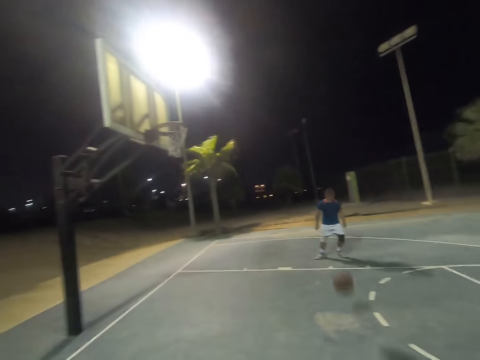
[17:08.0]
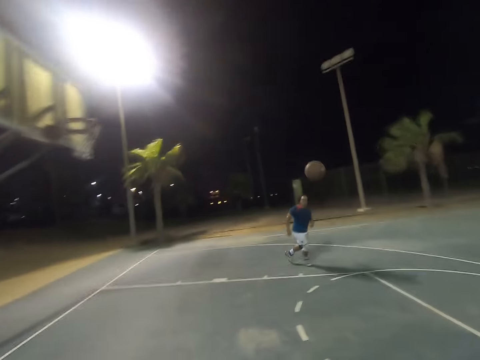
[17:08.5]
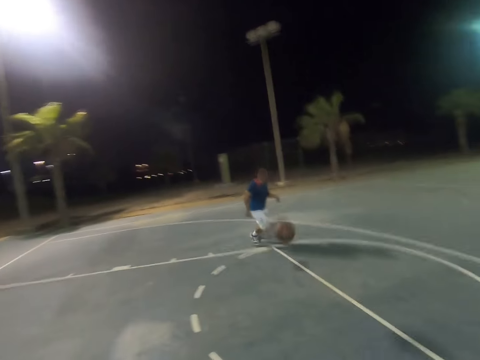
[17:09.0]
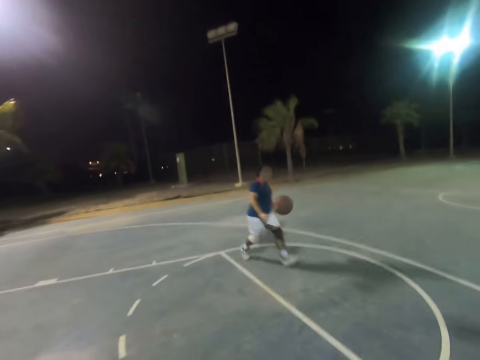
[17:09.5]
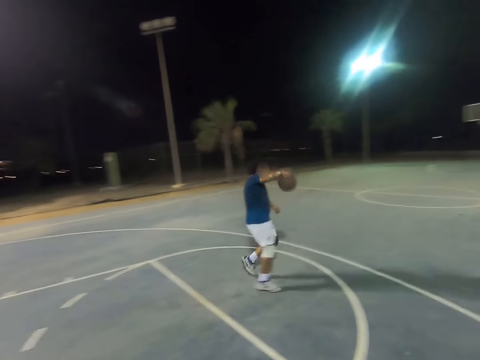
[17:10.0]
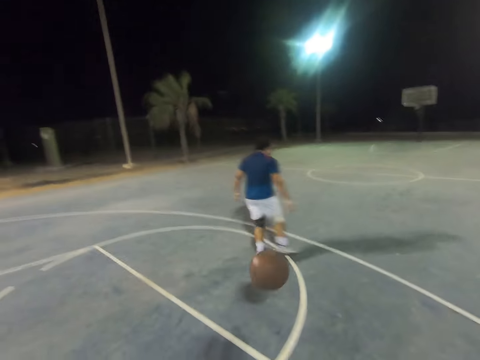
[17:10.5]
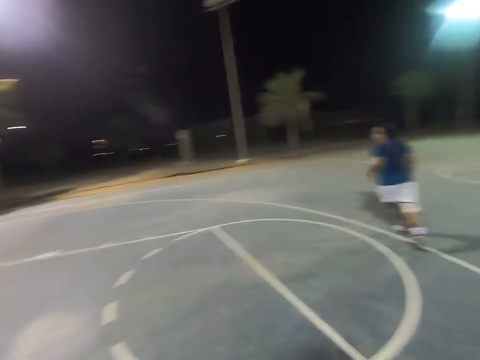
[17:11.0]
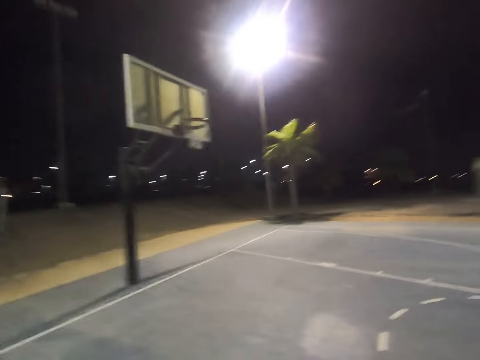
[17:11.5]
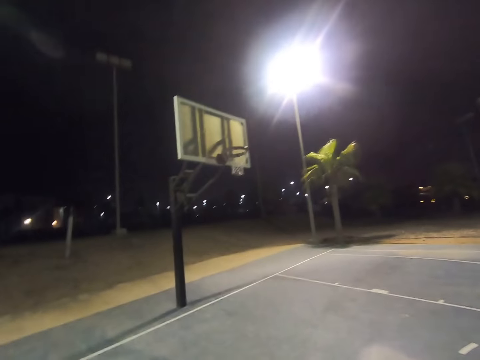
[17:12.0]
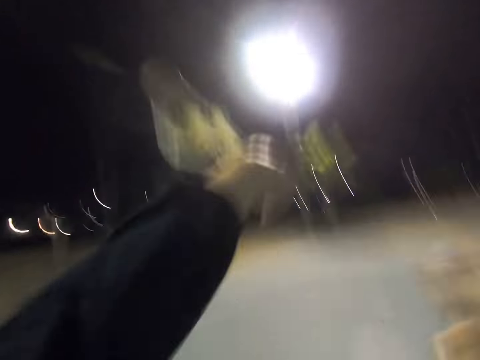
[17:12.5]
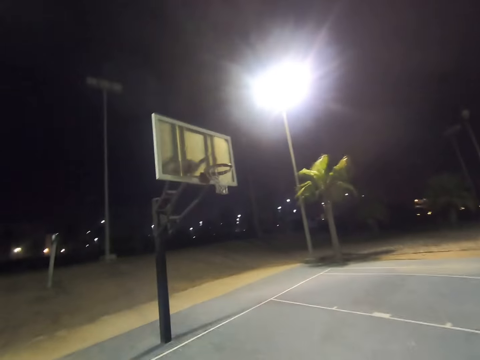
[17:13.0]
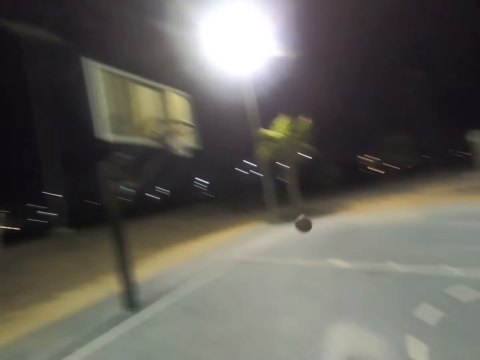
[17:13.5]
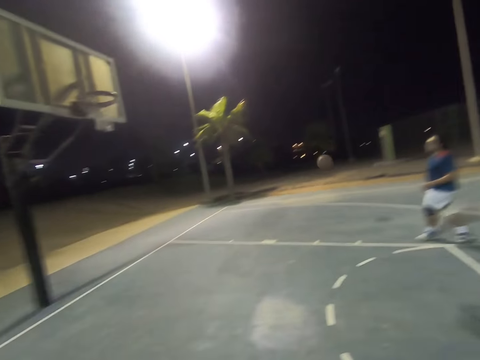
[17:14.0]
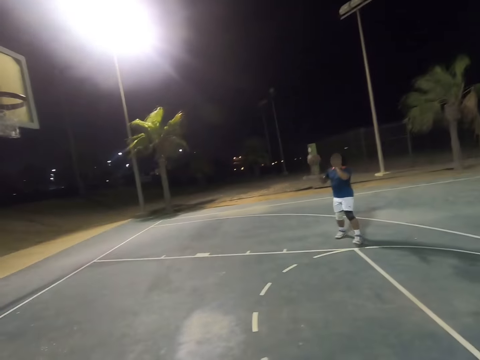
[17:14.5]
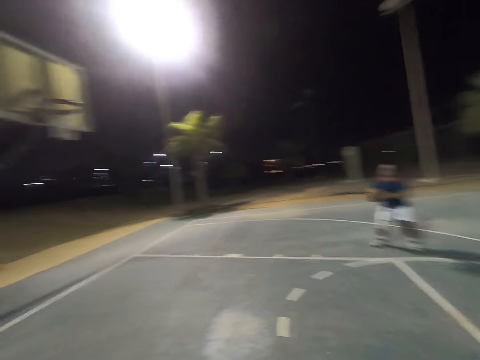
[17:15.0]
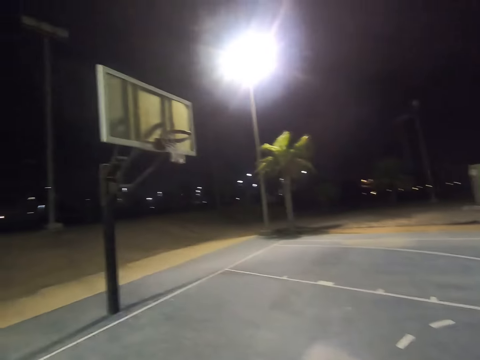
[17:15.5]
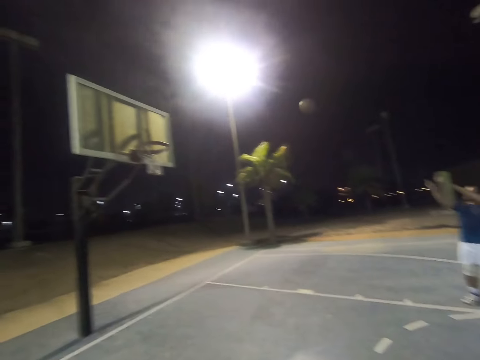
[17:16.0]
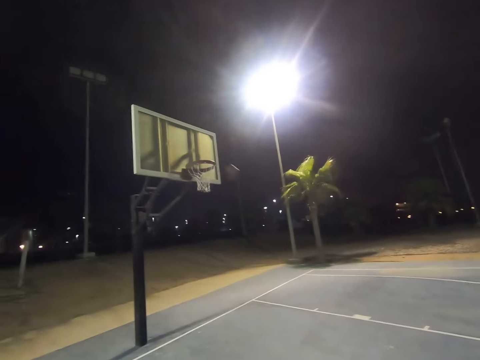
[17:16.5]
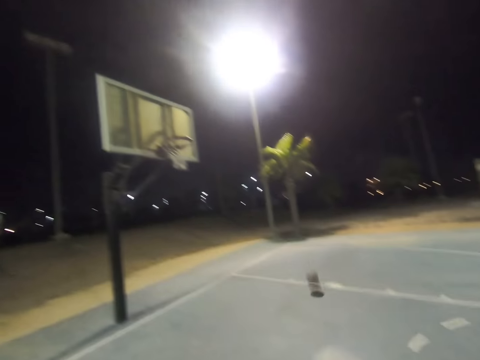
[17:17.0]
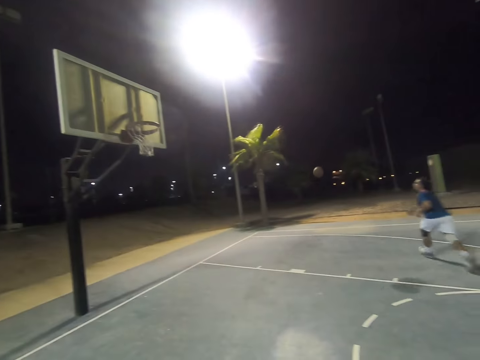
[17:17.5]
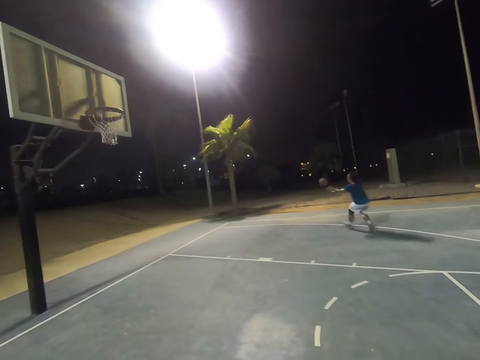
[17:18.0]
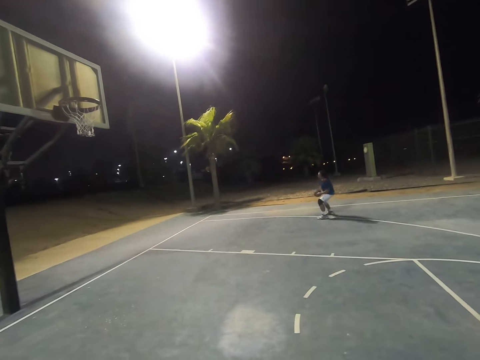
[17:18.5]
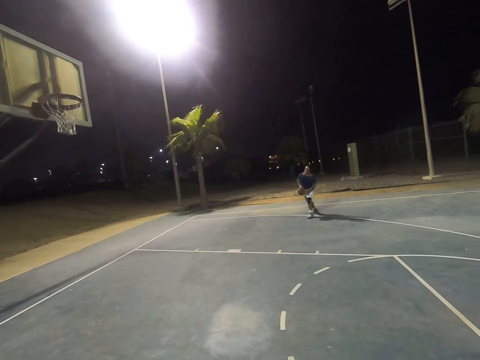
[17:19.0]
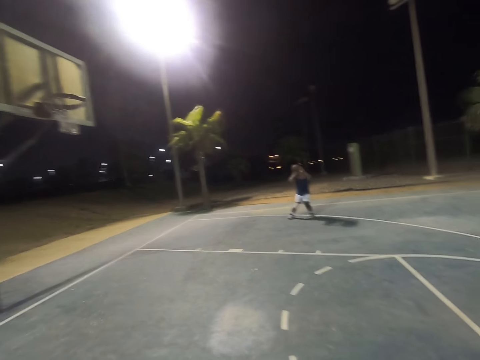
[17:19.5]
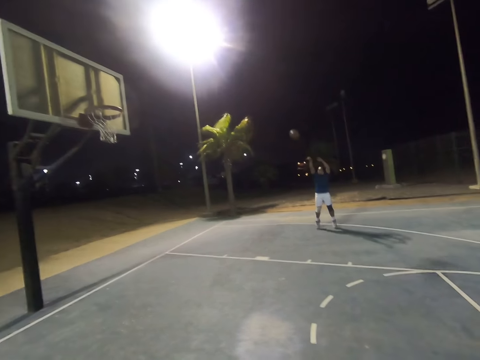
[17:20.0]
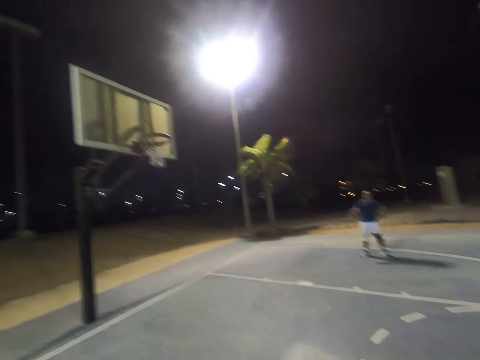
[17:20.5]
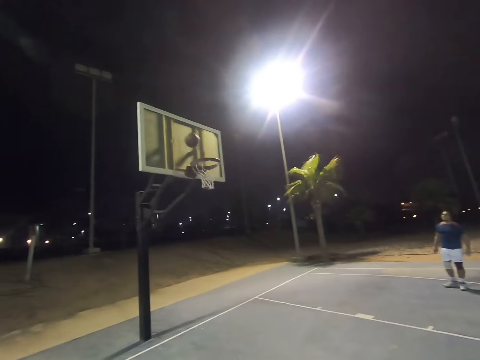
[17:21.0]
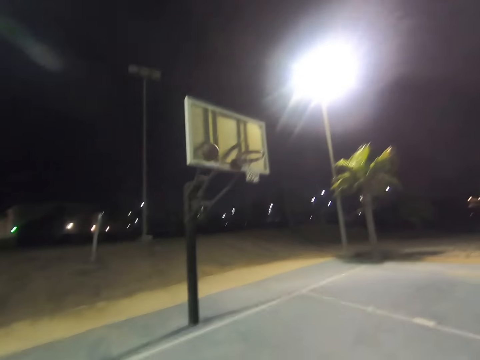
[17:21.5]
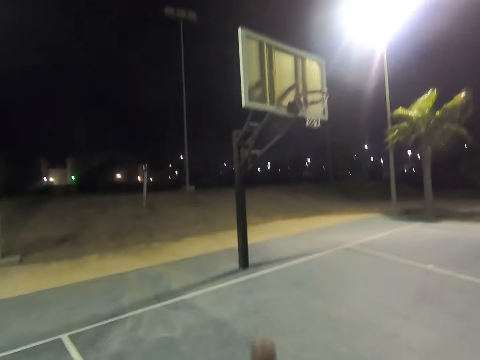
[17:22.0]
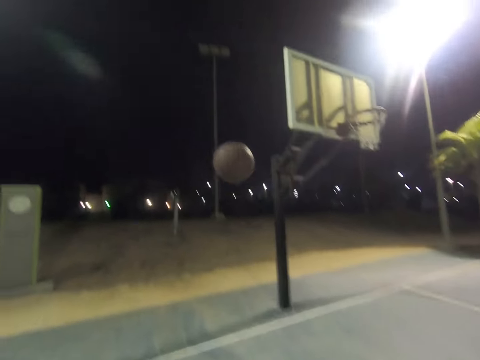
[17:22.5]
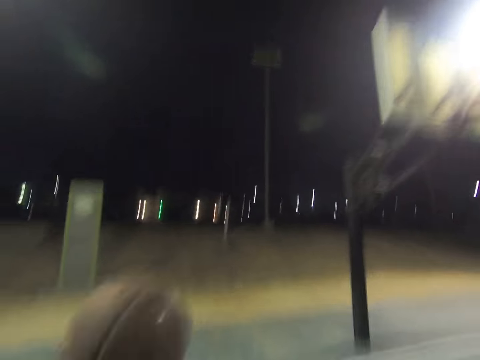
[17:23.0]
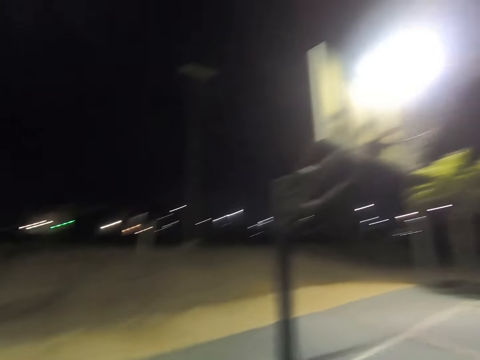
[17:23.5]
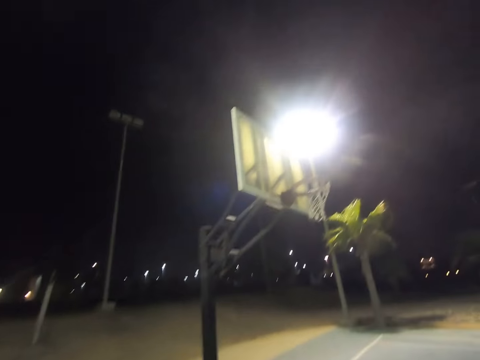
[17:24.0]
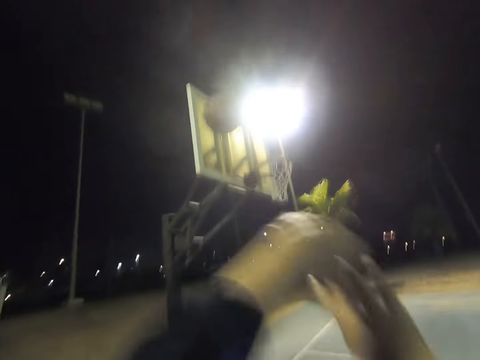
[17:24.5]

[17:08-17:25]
A person throws the ball to the camera wearer. The camera wearer shoots the ball. The person catches the ball. The person shoots the ball. The person catches the ball. The person shoots the ball.

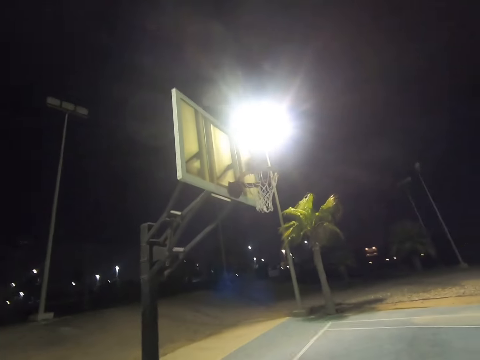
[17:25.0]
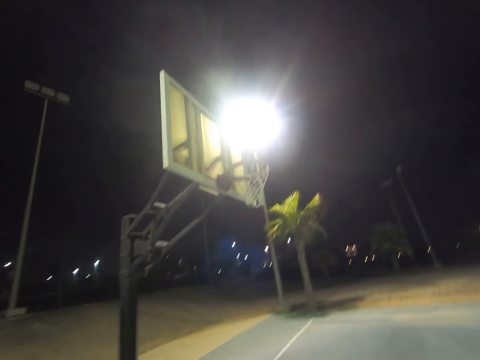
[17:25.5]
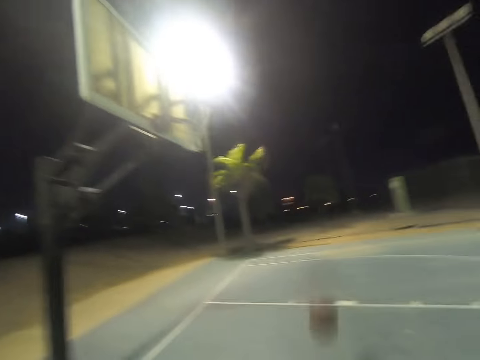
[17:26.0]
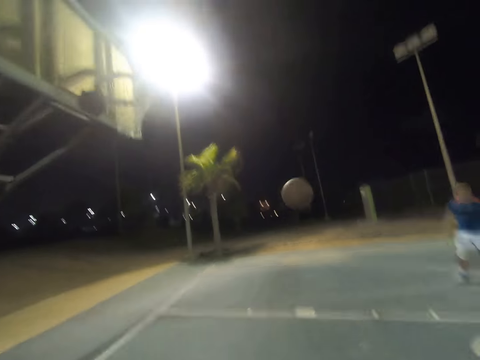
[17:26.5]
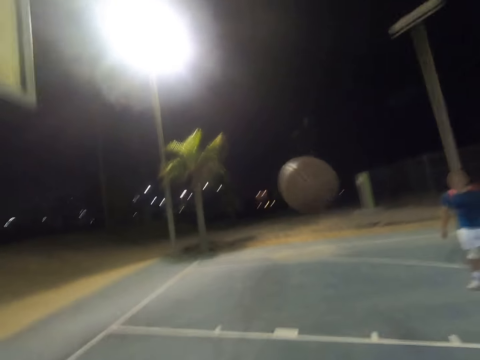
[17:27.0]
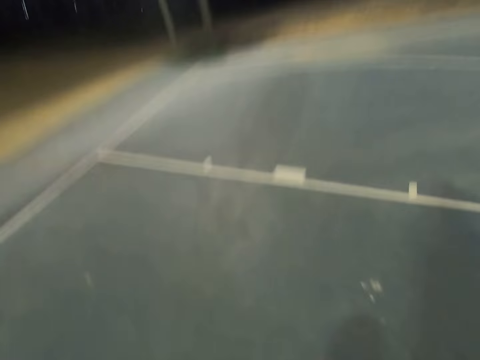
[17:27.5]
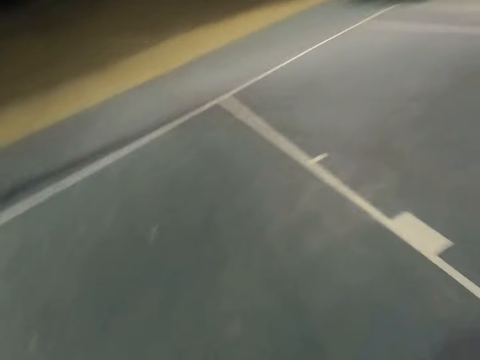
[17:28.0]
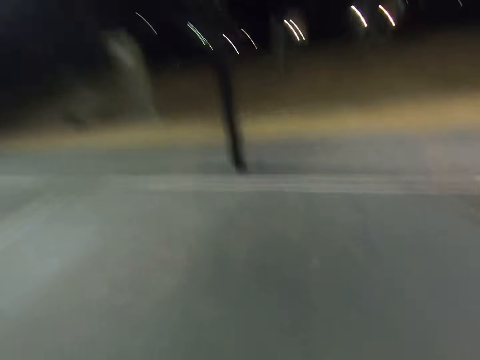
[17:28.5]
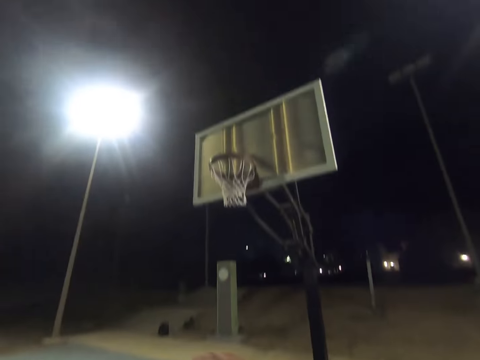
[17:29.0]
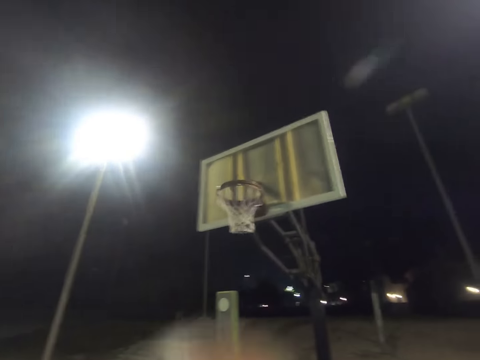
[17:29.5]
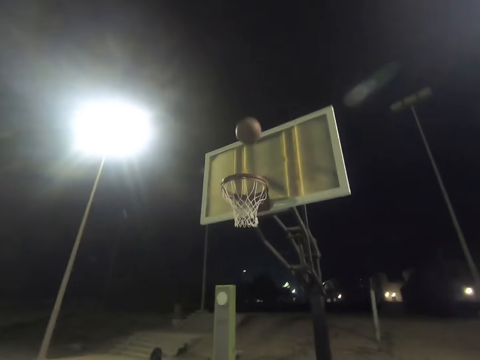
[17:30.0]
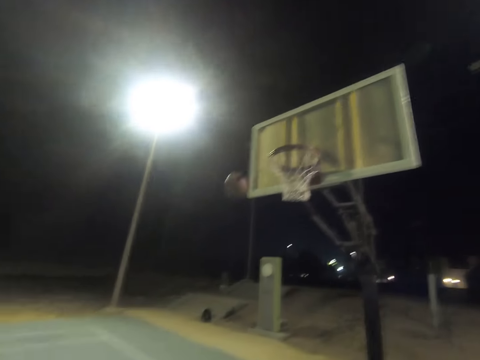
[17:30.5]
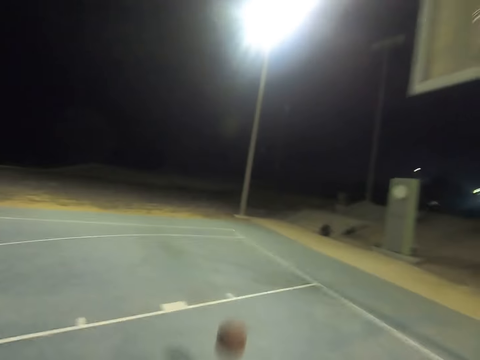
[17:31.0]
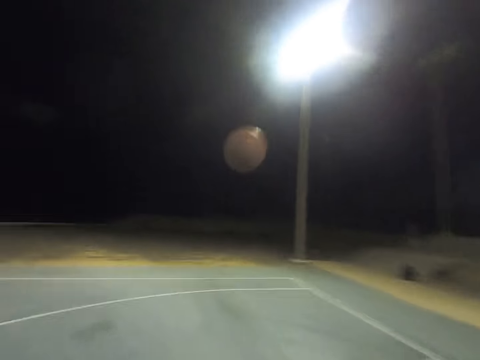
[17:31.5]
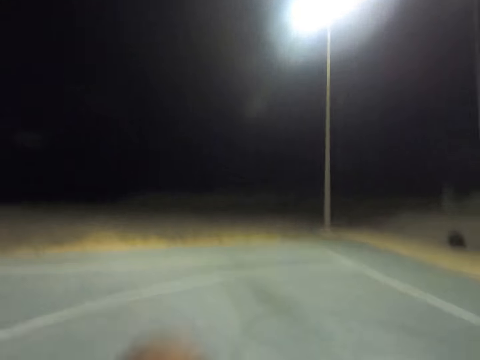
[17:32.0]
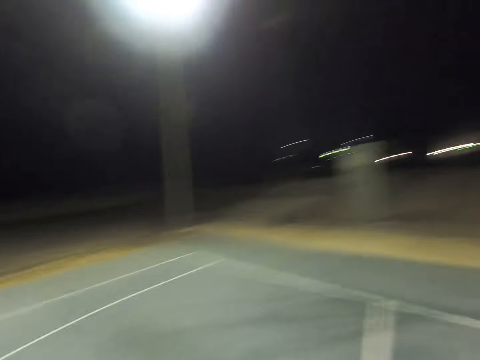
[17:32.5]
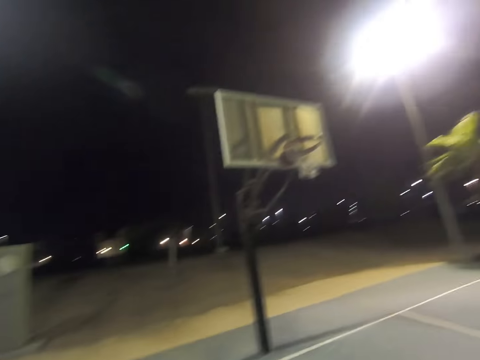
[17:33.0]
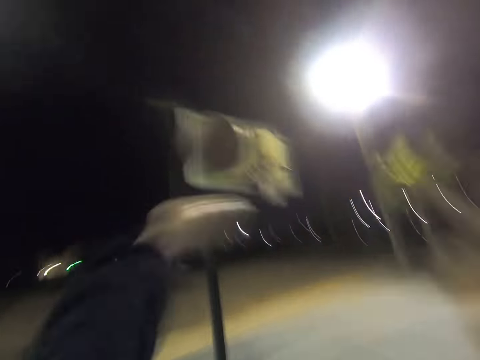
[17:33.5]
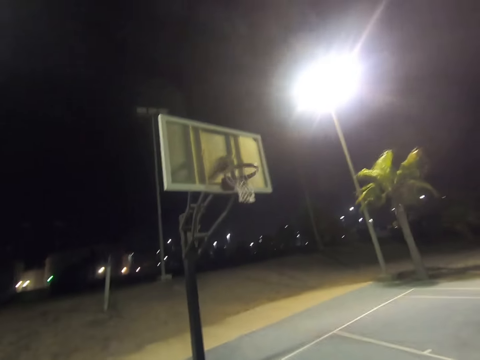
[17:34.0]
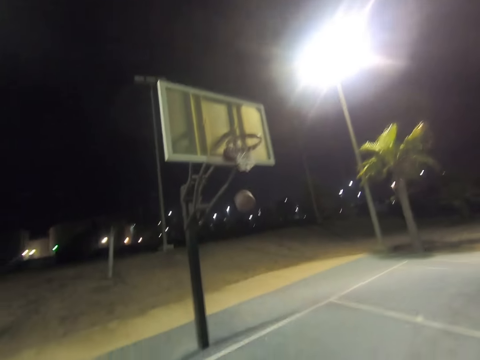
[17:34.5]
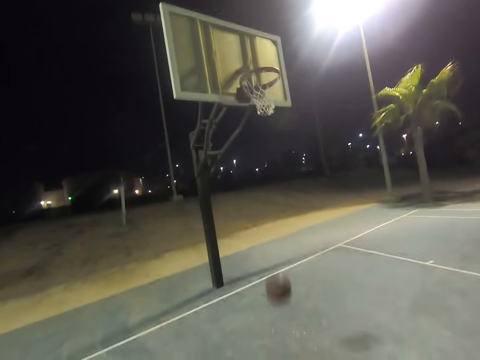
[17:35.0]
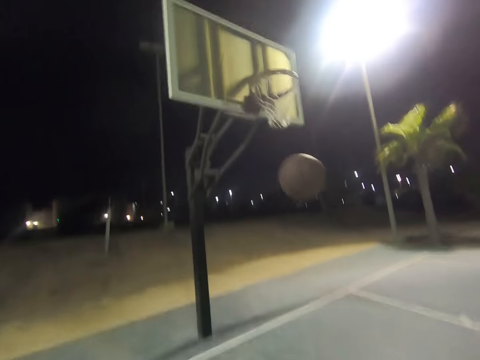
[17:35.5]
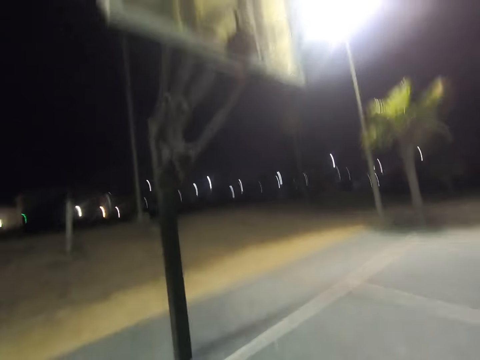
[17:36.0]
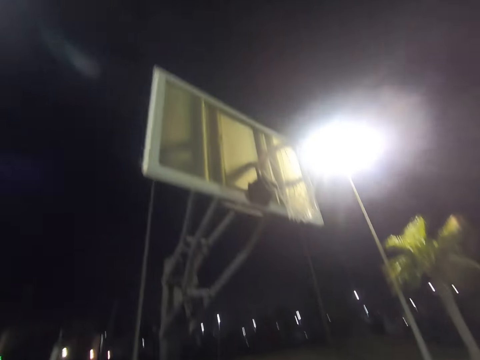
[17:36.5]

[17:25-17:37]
The camera wearer shoots the ball. They shoot the ball again.
